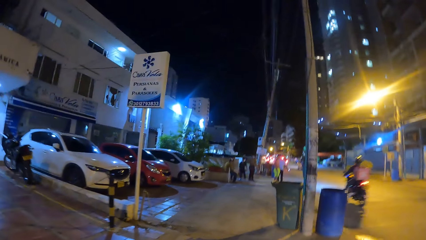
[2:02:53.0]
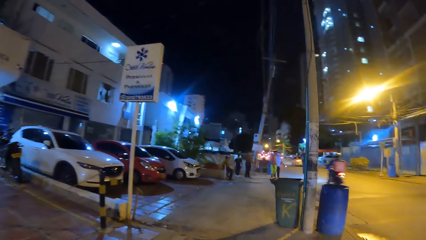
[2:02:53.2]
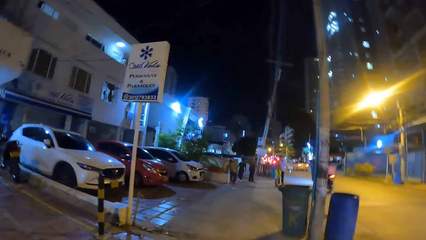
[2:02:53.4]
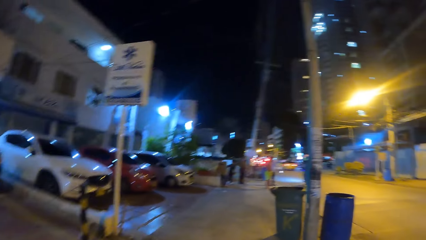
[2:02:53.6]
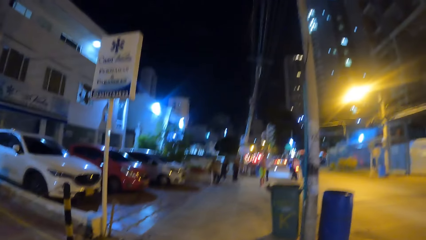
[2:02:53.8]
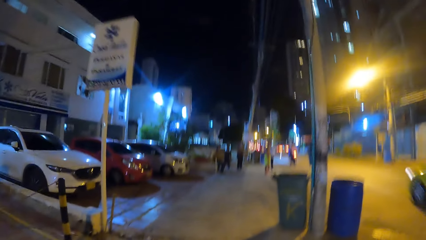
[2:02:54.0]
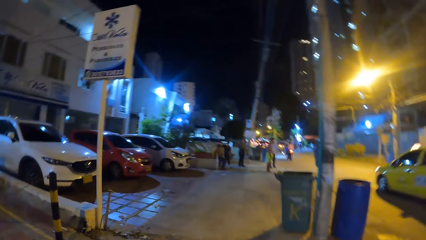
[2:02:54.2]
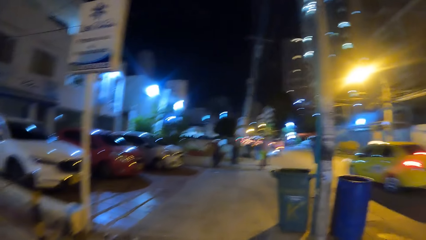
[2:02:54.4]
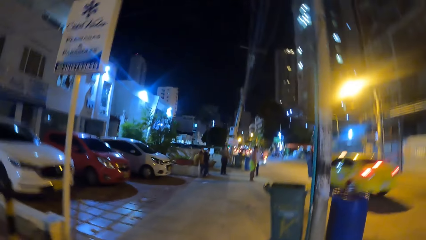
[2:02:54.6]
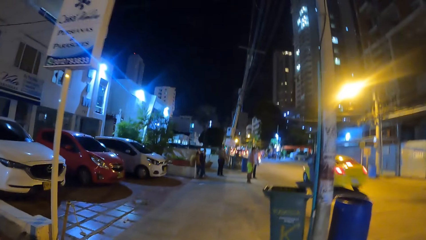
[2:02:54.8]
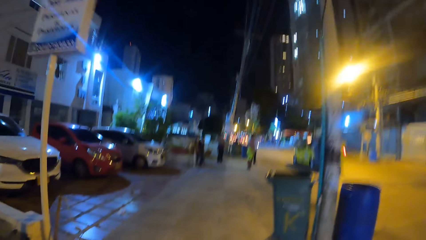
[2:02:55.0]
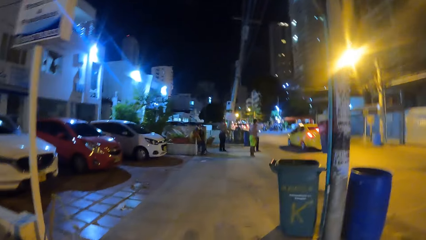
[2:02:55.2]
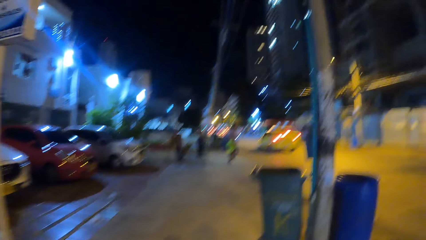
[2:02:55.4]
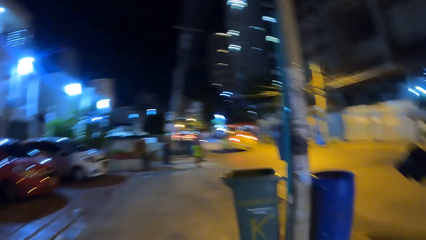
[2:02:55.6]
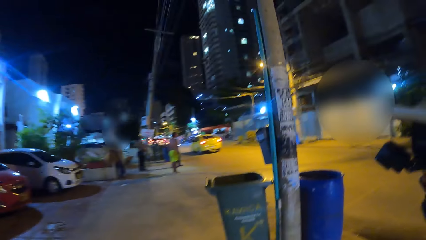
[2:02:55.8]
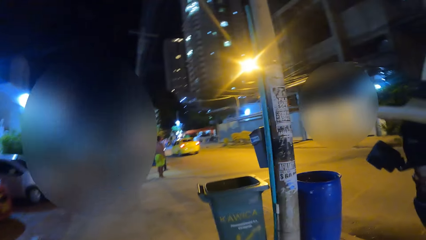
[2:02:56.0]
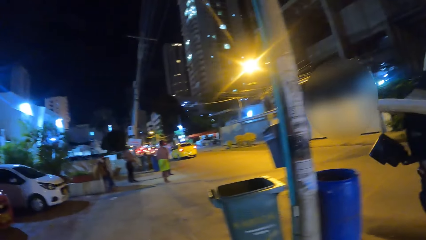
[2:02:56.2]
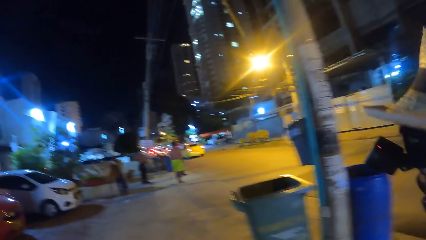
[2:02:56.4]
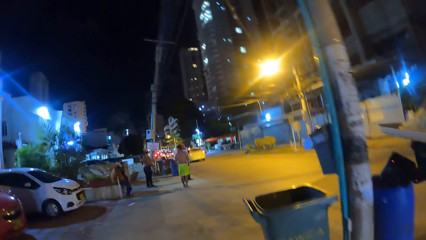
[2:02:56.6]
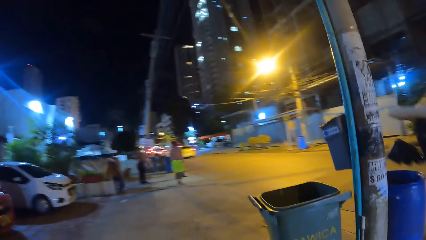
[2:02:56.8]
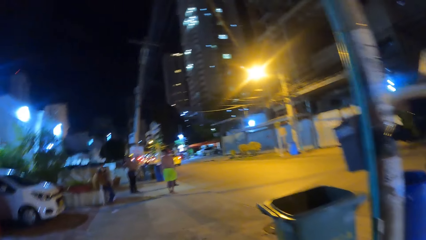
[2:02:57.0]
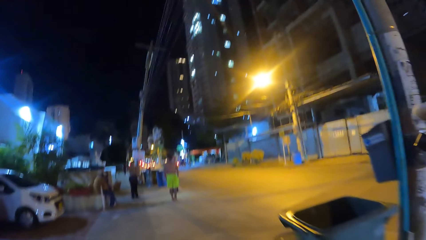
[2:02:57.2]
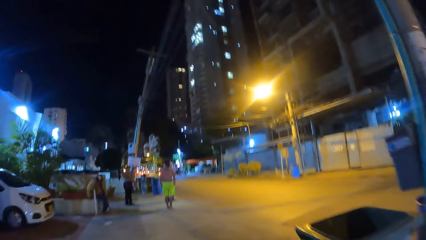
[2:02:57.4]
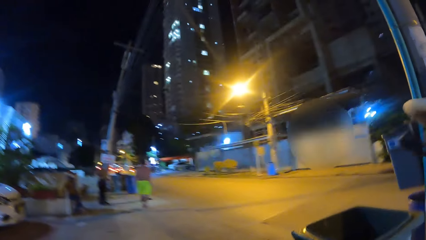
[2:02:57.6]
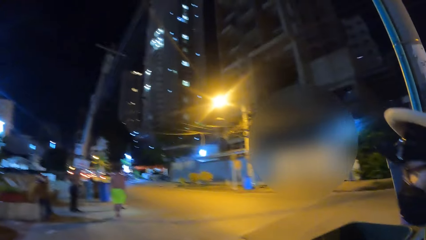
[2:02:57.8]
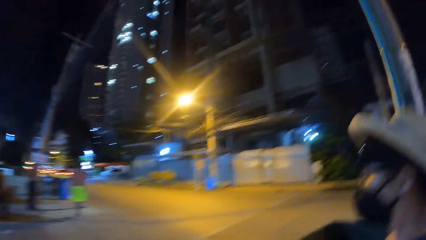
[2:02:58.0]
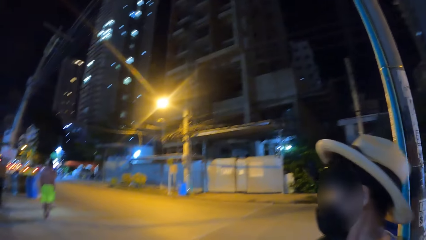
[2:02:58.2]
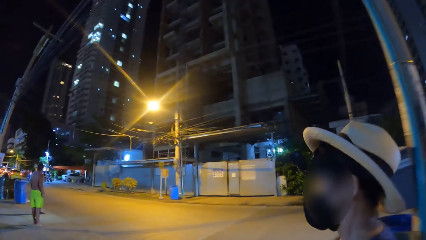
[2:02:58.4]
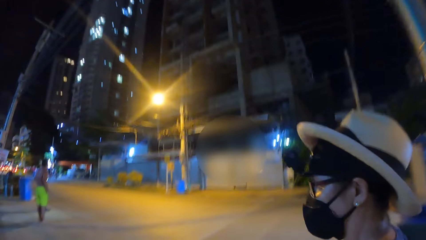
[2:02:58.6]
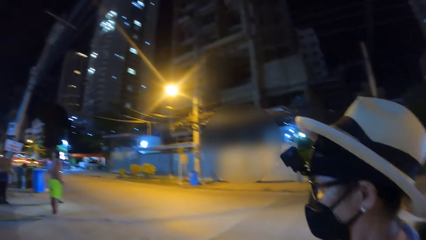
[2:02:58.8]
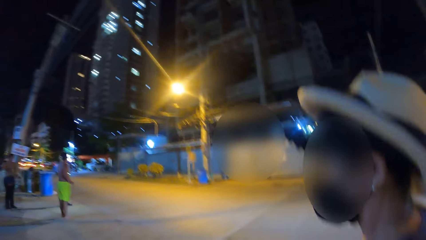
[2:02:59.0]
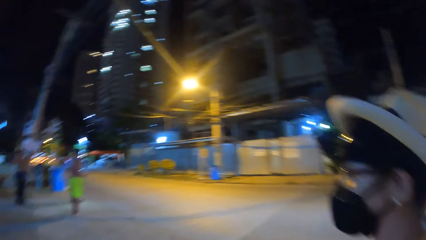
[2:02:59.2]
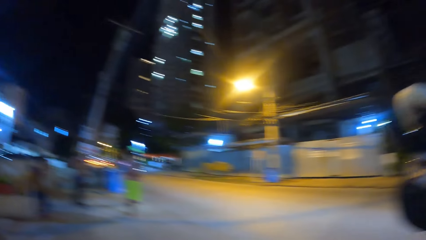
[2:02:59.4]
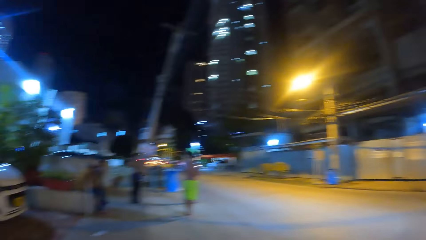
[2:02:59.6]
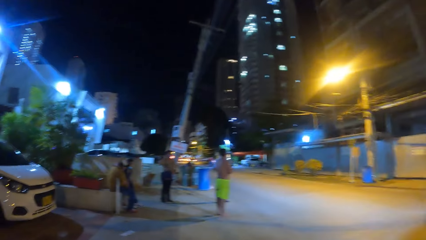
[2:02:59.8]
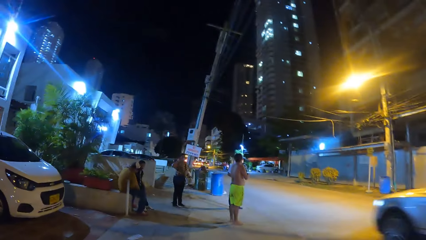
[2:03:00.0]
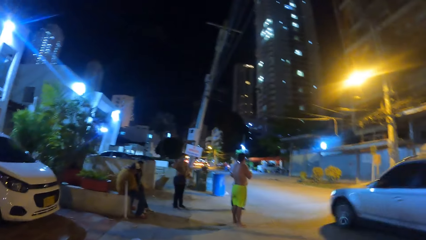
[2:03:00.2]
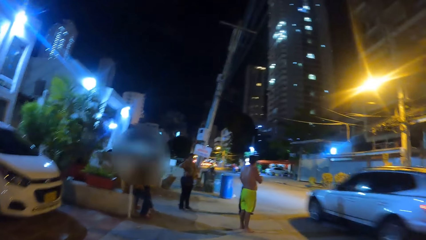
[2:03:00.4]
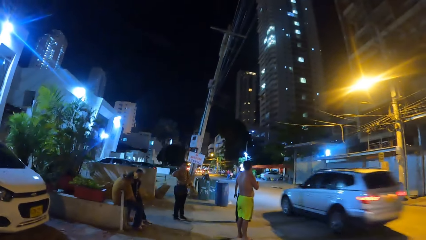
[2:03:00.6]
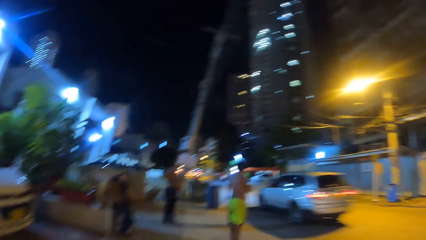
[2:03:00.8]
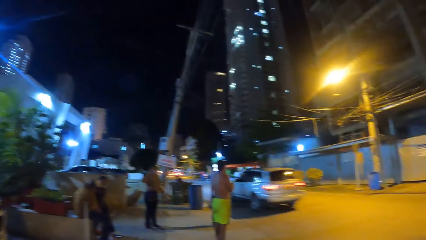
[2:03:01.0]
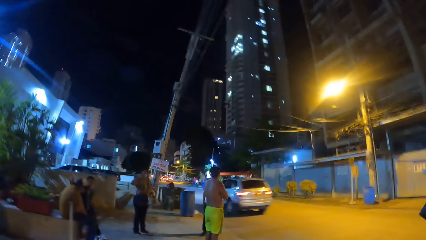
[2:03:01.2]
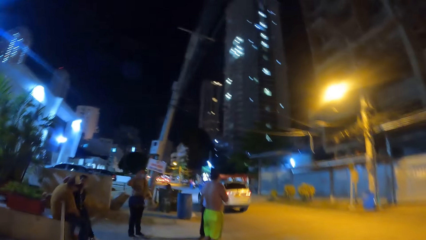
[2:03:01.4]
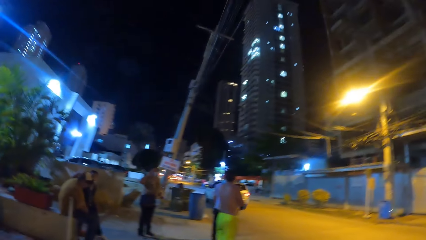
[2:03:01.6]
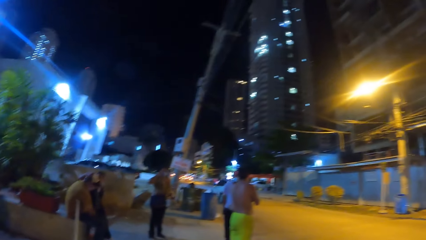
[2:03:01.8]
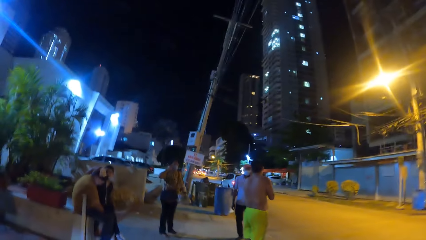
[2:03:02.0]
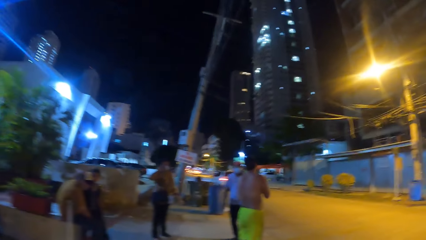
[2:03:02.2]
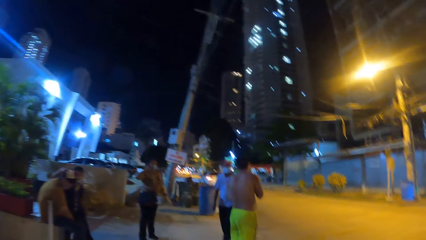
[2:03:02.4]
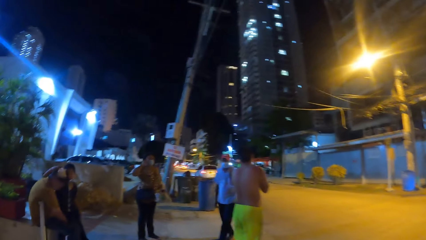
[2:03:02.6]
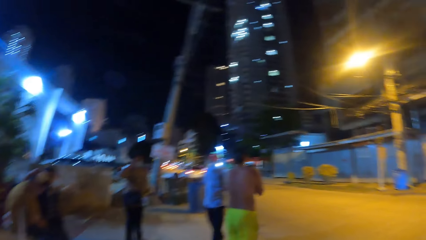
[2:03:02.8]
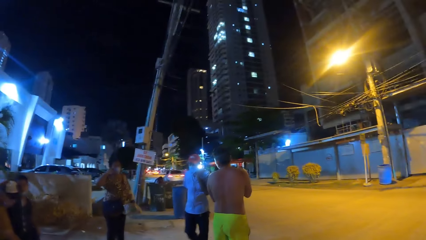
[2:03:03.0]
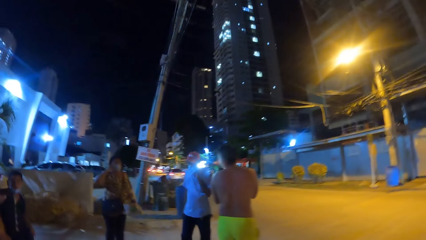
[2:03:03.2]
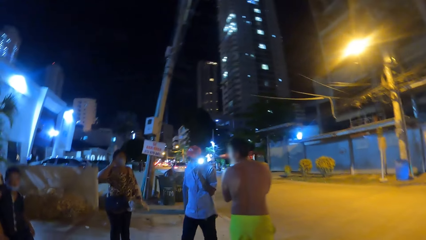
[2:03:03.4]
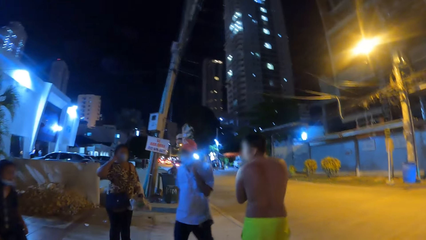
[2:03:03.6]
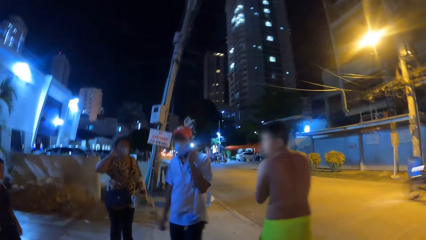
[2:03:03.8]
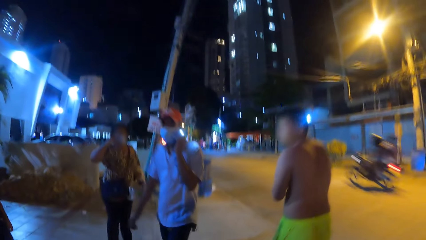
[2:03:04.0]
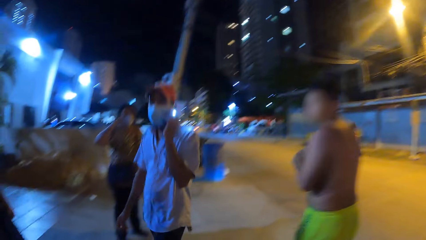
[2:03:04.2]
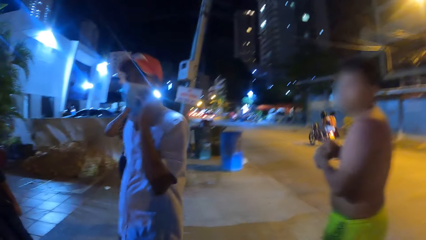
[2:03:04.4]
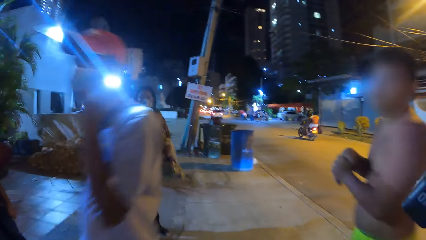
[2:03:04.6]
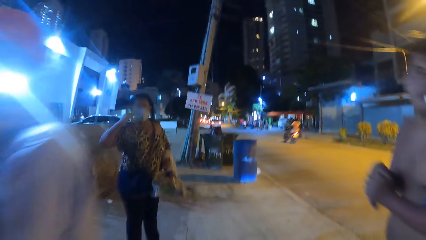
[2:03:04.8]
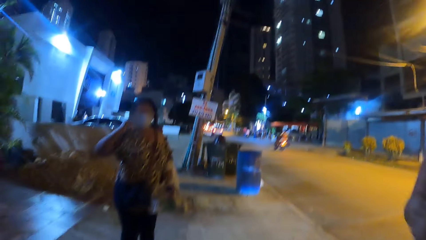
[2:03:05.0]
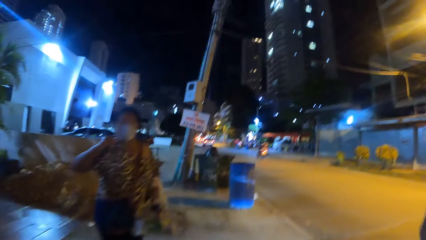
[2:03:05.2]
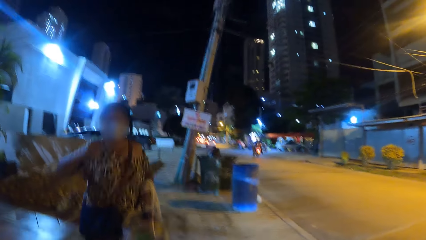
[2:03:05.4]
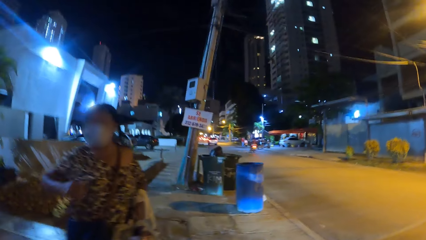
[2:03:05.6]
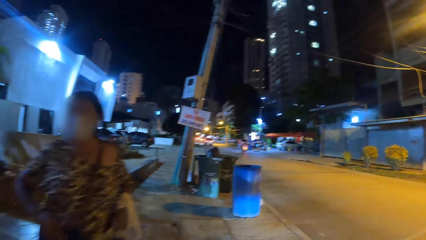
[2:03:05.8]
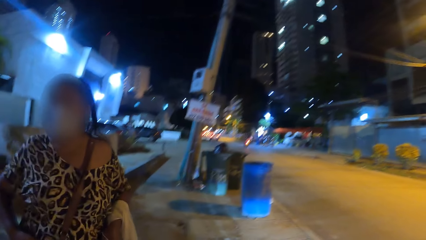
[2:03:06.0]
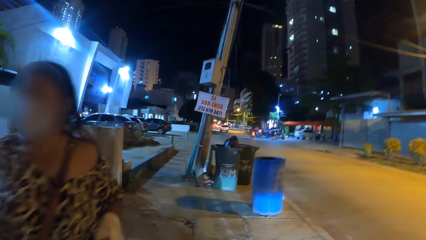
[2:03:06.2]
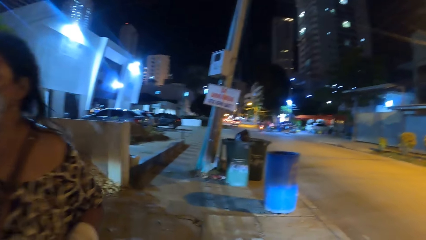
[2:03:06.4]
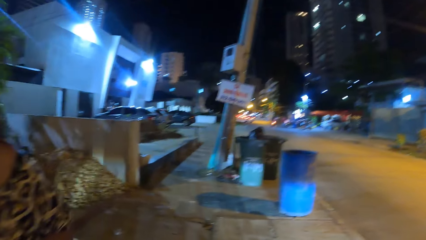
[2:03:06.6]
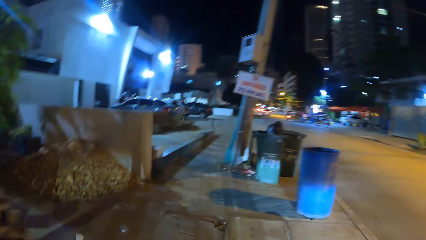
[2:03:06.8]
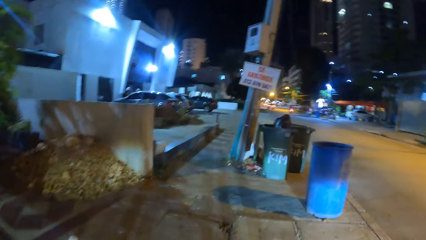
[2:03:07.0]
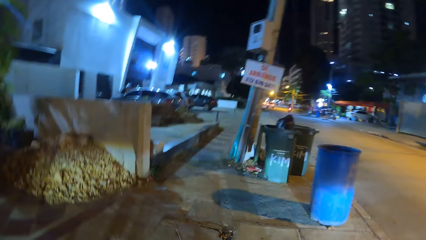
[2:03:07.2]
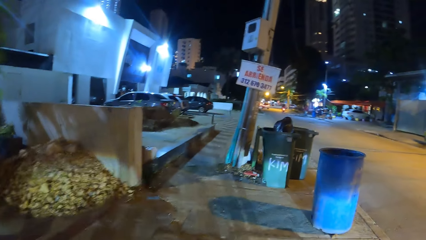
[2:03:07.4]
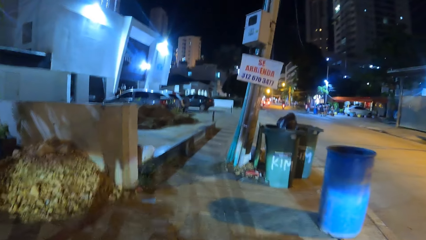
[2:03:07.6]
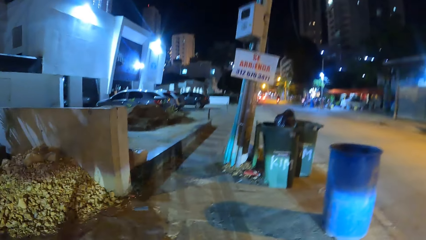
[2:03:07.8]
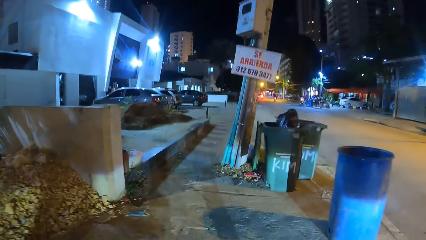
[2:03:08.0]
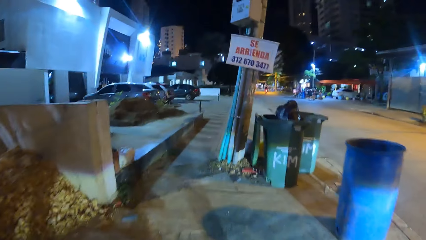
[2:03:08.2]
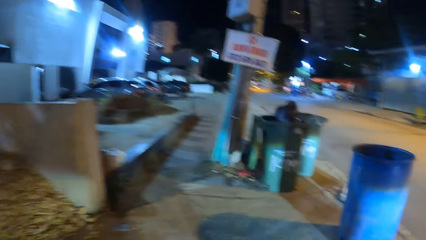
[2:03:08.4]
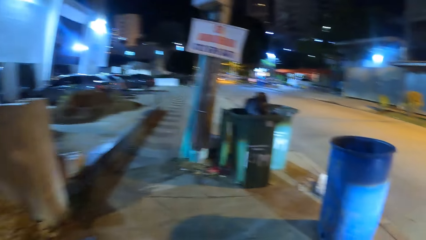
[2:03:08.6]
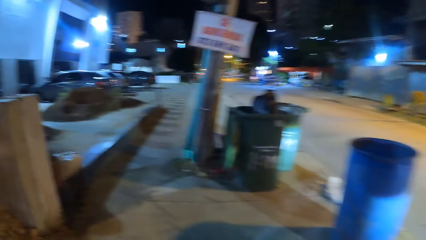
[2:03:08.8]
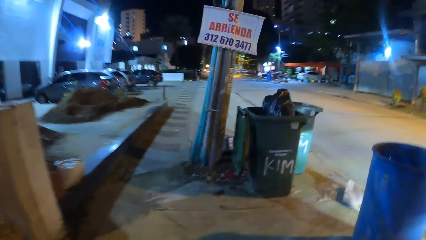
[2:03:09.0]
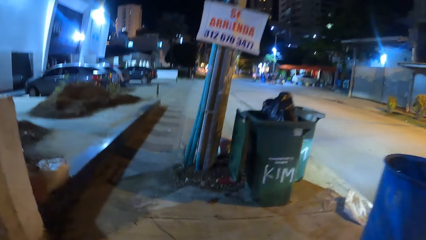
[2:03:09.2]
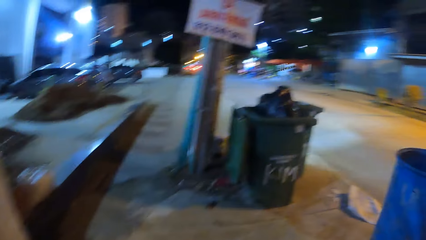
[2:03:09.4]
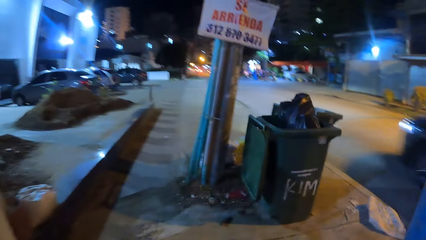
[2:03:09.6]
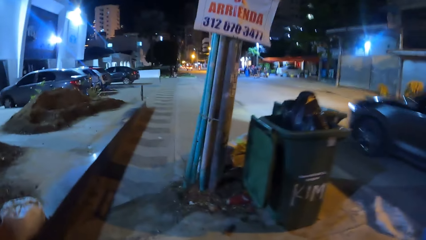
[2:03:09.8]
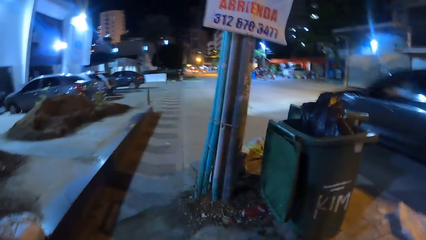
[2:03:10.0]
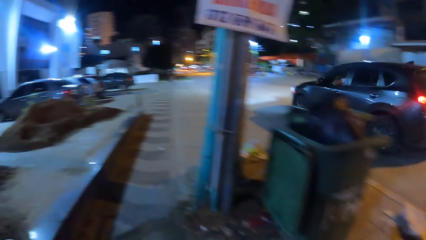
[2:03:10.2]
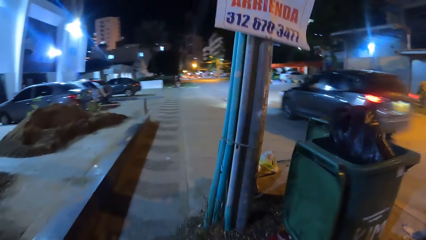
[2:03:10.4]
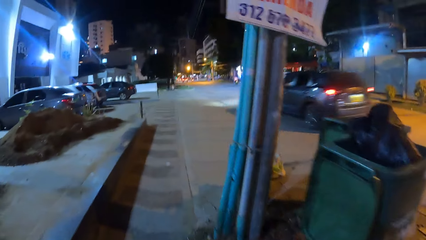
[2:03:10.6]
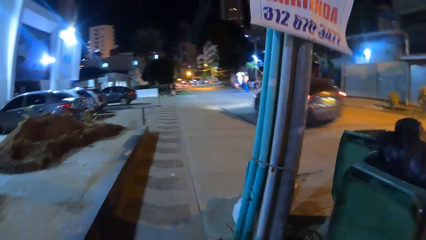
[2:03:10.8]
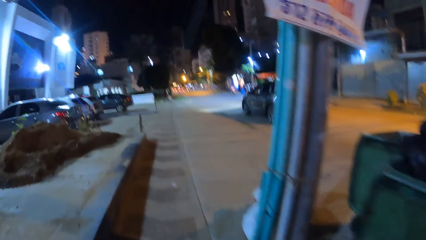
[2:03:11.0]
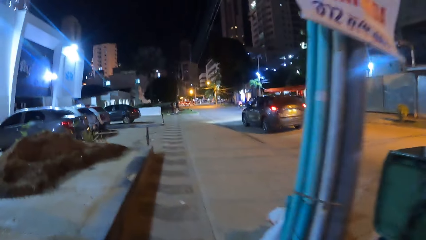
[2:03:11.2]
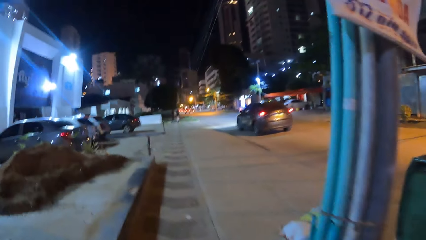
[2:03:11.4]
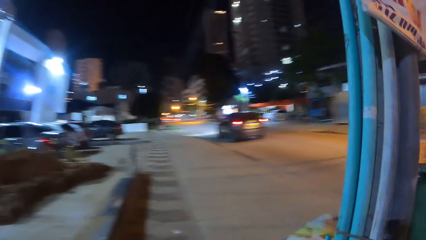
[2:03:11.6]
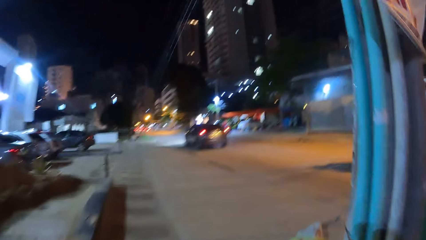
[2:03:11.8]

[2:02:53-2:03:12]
The camera wearer stares at a lady. They look at the road. They walk on the sidewalk. They look down.
